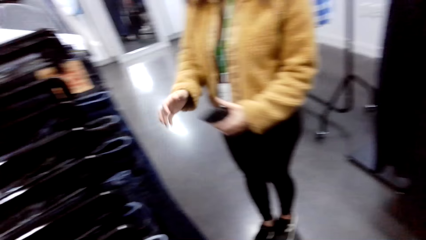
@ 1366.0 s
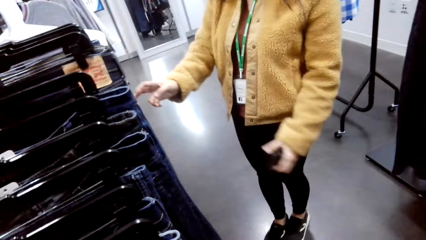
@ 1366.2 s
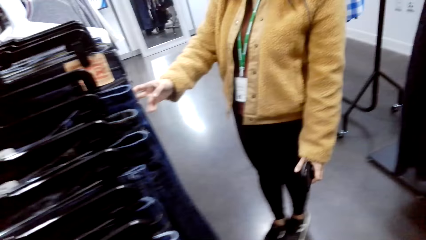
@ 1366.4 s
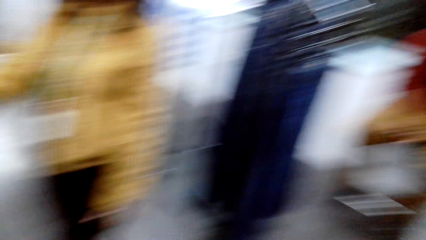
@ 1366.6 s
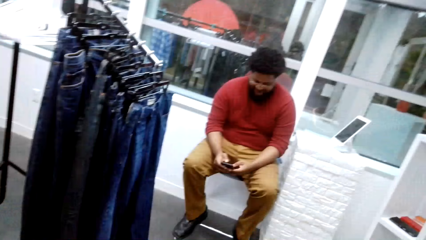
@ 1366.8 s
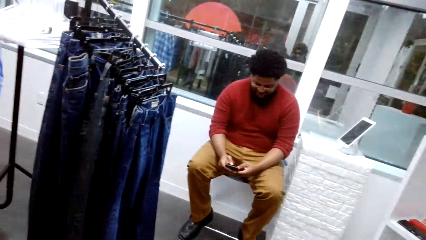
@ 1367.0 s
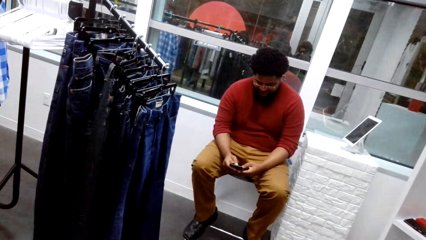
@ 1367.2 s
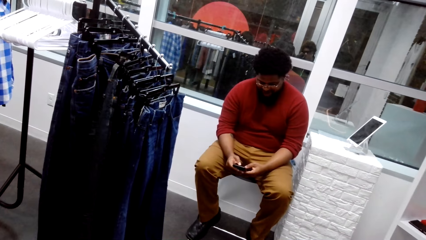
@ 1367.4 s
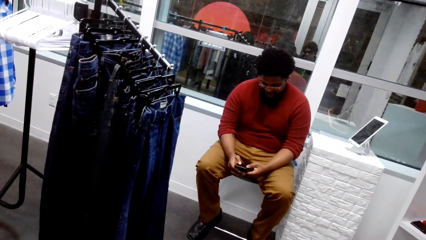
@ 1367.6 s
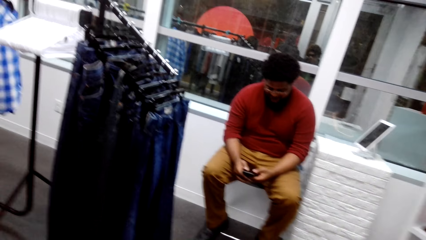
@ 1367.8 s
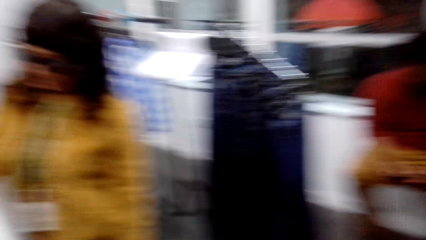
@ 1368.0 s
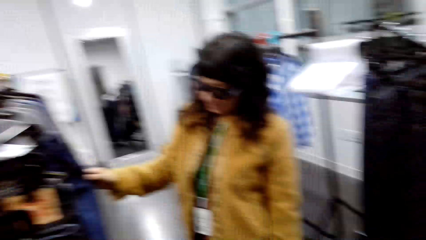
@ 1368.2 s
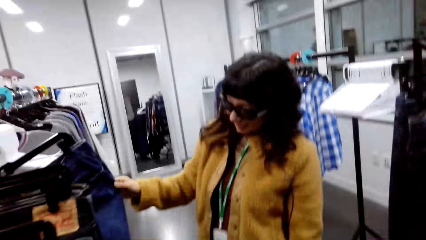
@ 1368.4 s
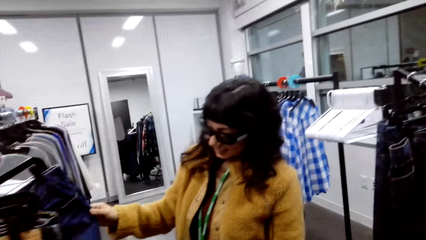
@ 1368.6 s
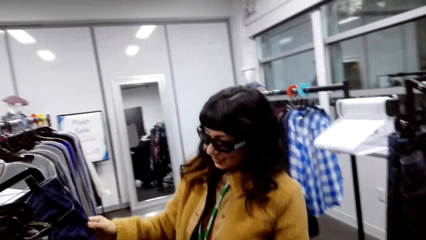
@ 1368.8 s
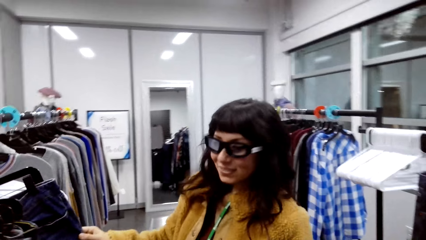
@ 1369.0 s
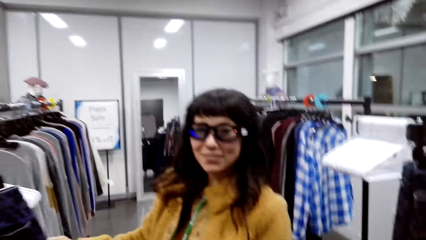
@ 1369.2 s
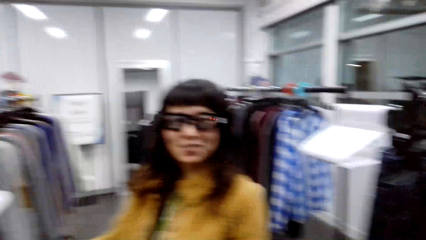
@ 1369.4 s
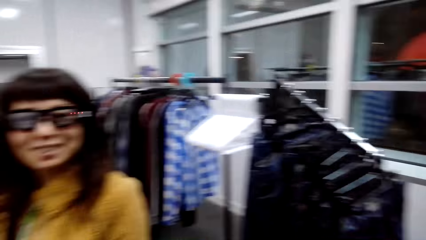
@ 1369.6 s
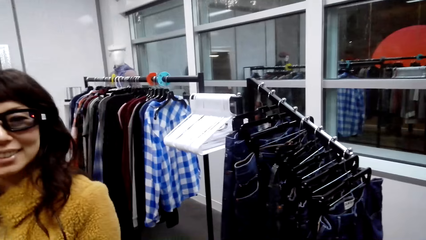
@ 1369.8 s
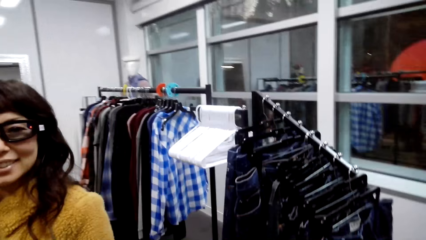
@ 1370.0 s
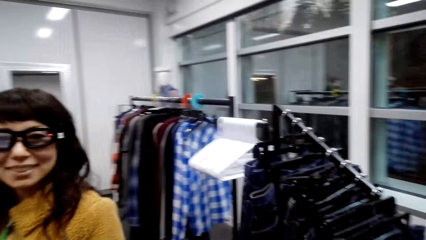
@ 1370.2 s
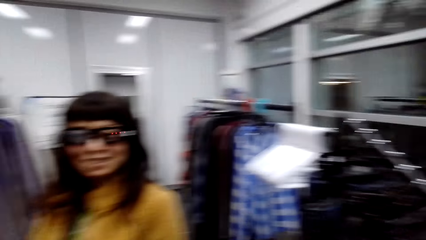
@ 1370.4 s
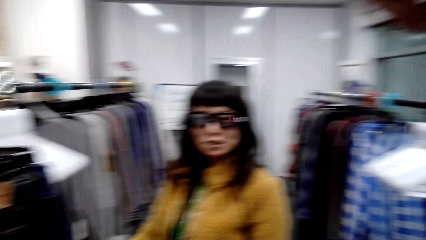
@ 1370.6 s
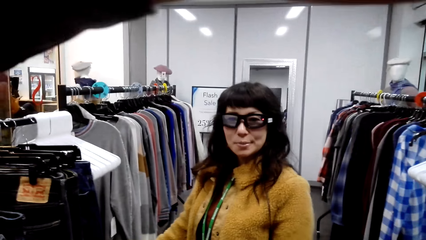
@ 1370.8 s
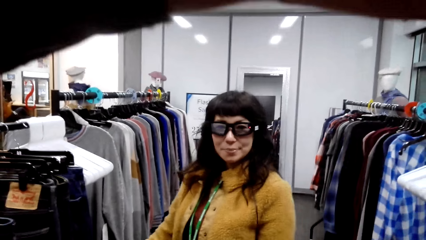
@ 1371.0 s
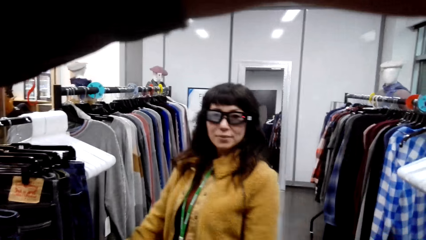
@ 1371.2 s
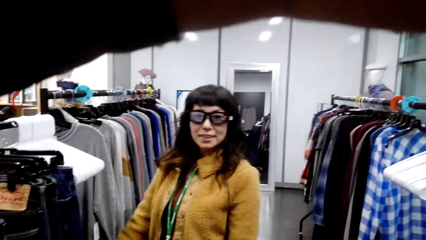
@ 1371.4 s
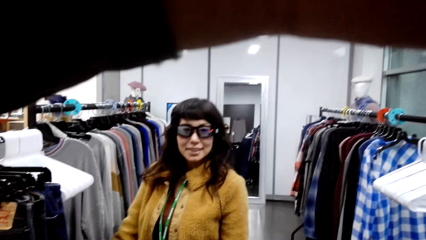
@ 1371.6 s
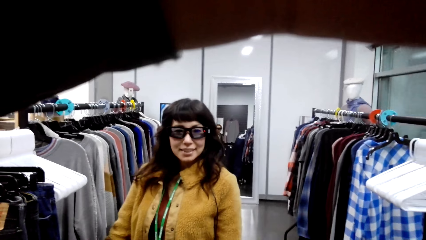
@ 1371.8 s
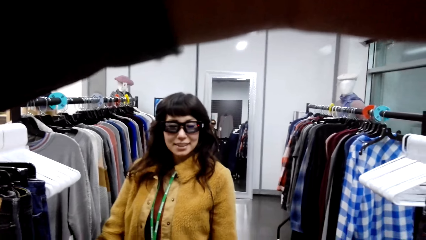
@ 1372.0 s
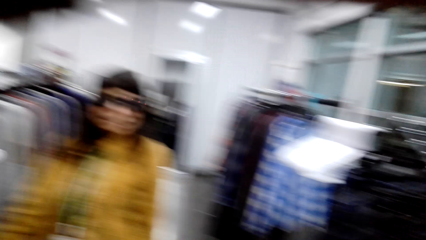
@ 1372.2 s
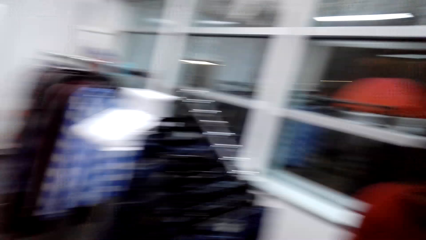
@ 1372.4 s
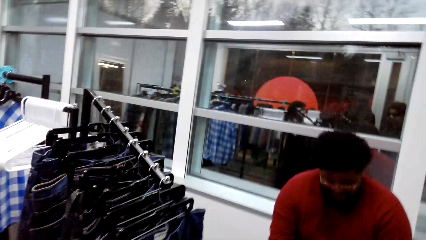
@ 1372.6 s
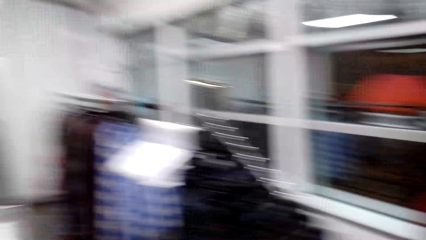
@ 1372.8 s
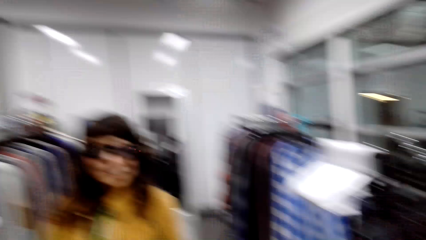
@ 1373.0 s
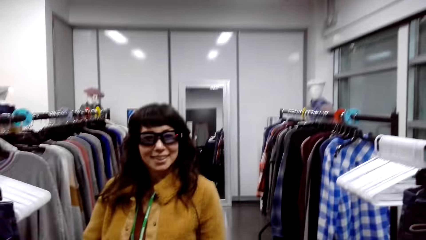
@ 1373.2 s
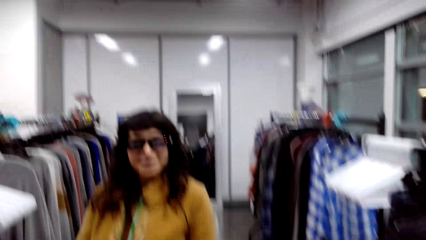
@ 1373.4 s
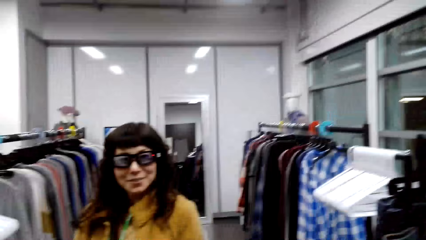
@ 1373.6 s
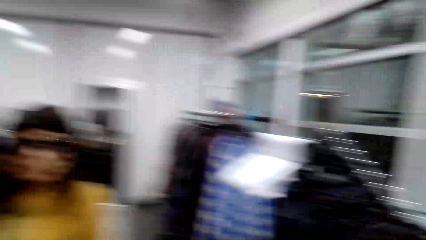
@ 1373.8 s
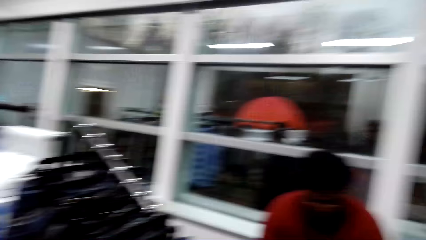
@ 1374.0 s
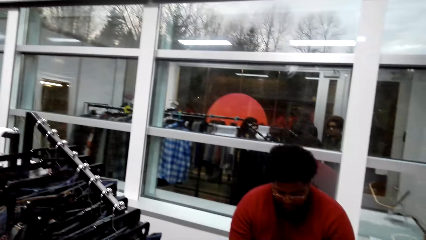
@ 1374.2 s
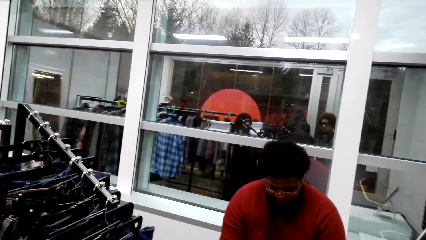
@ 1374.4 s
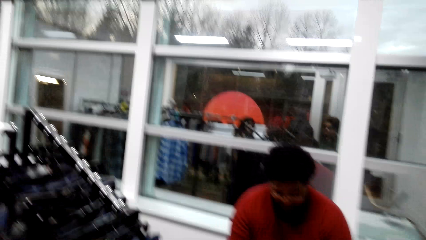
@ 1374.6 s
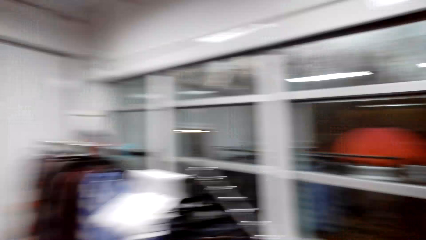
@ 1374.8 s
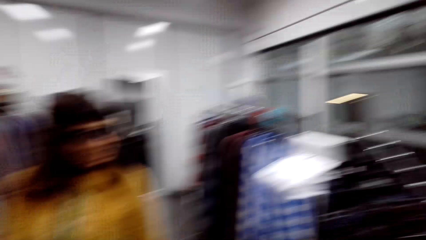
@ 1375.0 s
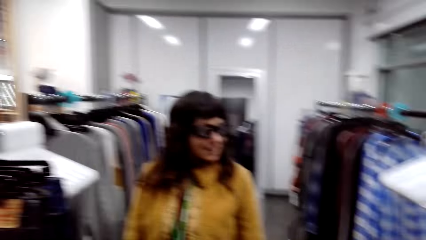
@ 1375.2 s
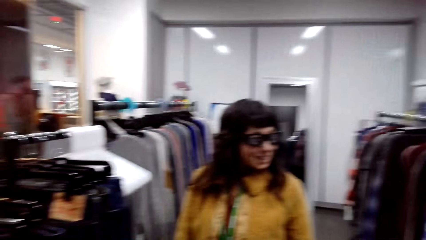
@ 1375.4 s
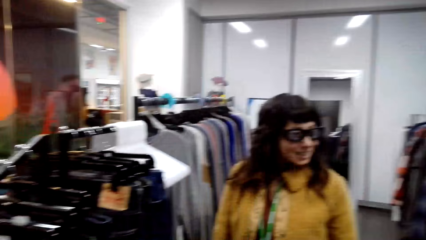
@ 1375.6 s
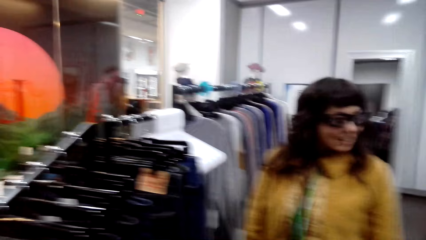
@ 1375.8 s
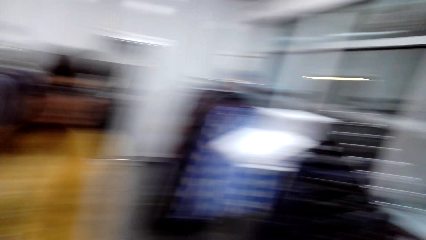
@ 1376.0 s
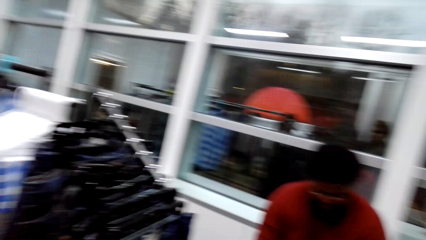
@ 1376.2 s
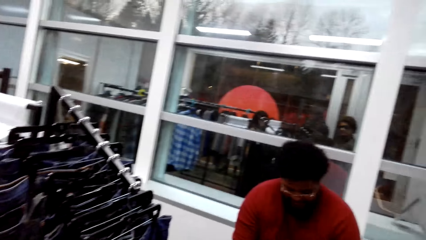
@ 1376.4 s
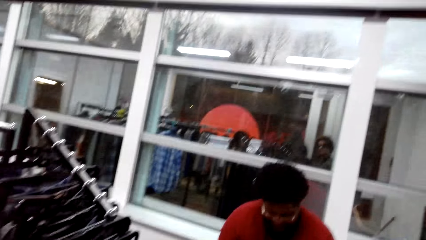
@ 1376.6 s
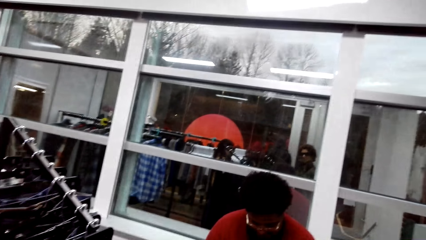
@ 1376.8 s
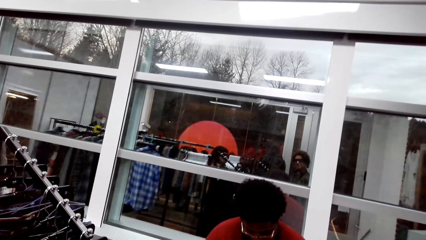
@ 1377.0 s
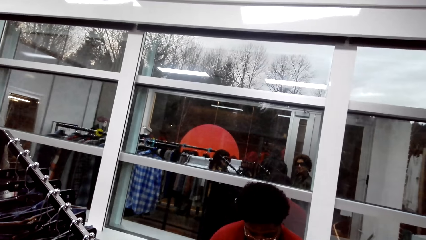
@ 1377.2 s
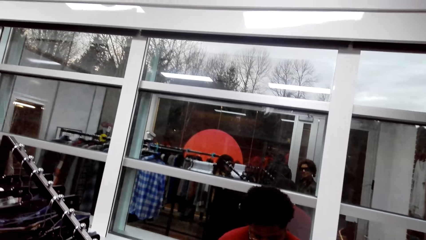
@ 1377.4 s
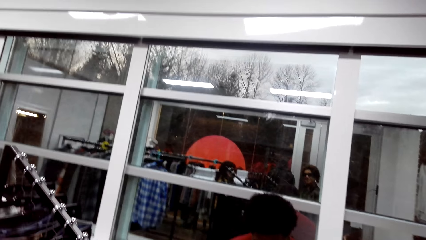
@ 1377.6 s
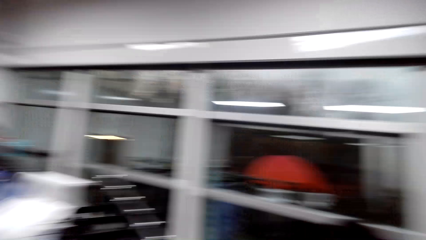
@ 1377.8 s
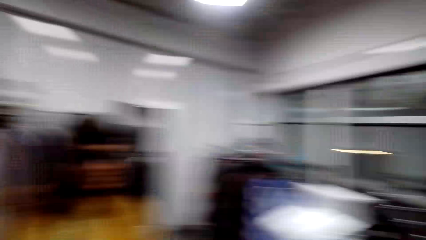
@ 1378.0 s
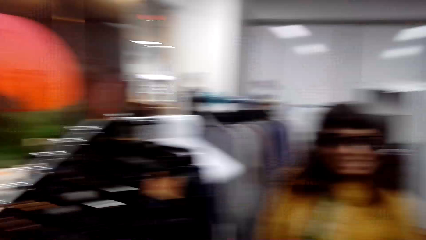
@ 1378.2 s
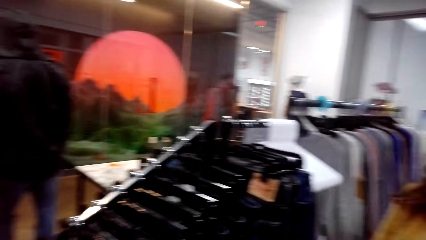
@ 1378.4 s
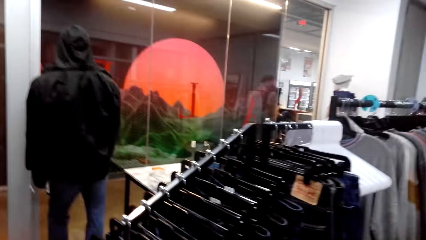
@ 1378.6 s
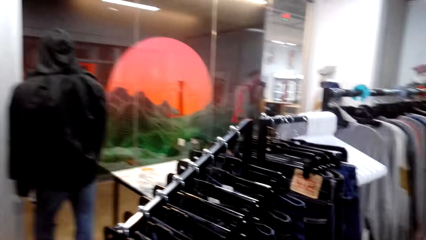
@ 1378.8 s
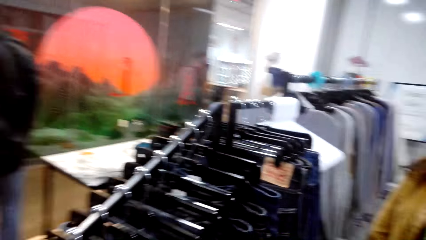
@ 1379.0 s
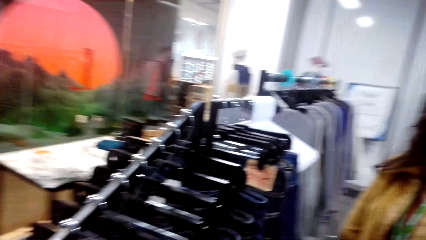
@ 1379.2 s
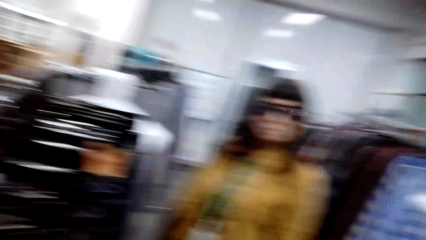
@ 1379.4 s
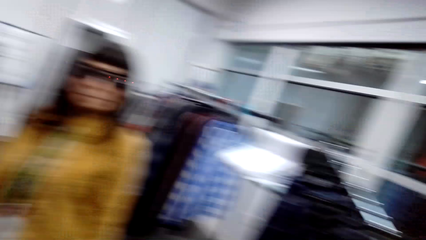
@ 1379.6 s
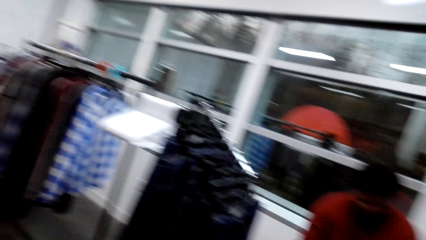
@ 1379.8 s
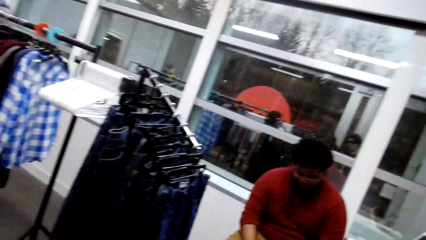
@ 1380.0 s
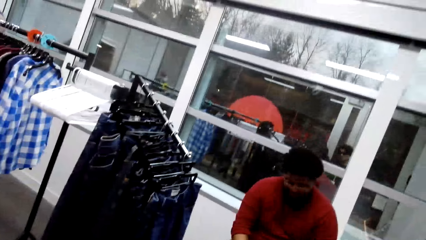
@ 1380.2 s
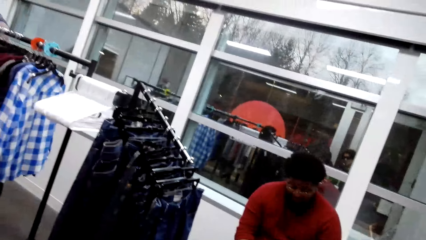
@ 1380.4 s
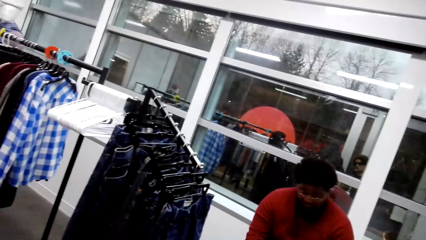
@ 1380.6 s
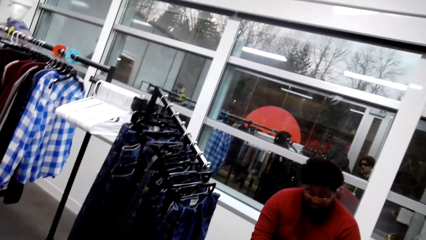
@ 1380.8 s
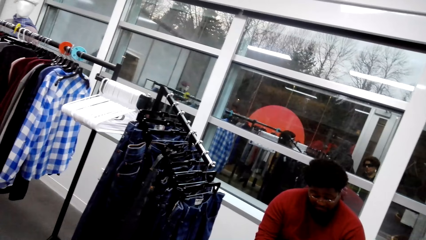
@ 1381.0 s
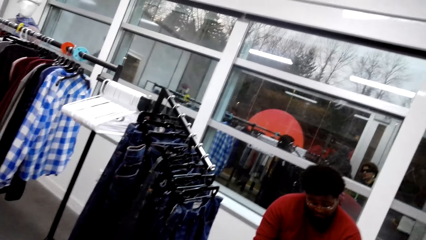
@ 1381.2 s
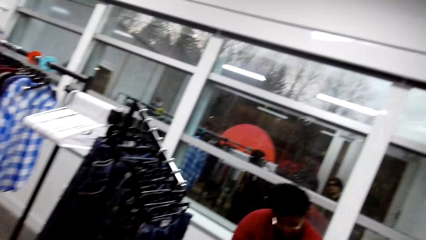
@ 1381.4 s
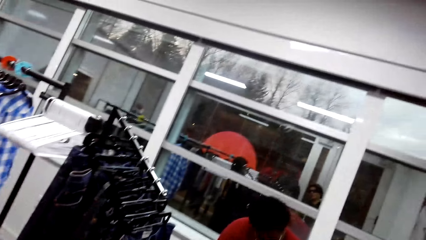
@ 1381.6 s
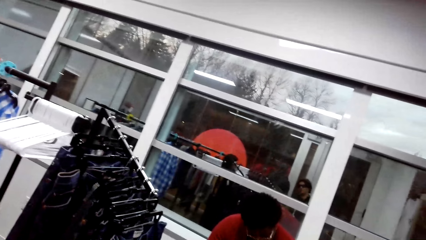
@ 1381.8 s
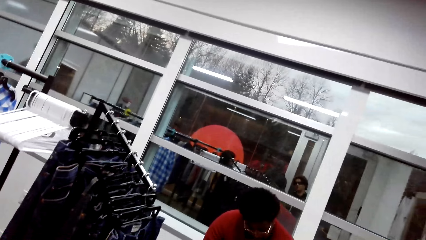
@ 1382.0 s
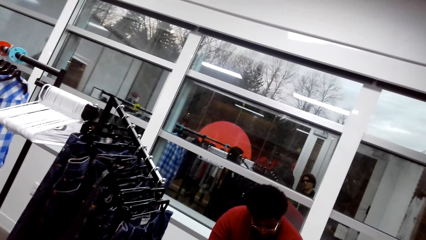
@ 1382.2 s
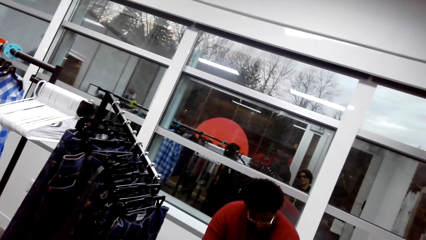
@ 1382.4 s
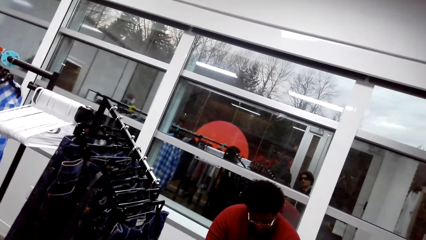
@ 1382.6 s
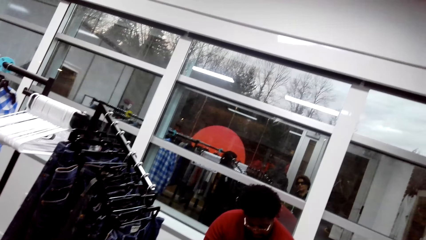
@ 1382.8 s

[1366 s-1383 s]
A woman touches clothes on the hanger. The woman stares at the camera wearer. The camera wearer talks. A man stares around the shop. The camera wearer adjusts the camera on the head. They stare around the shop.
